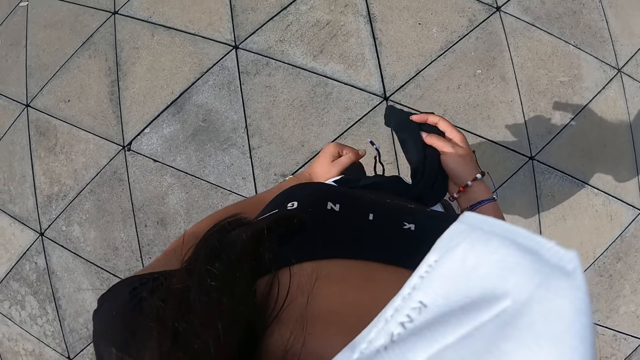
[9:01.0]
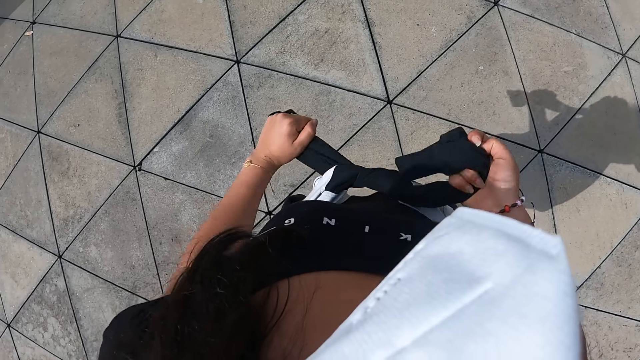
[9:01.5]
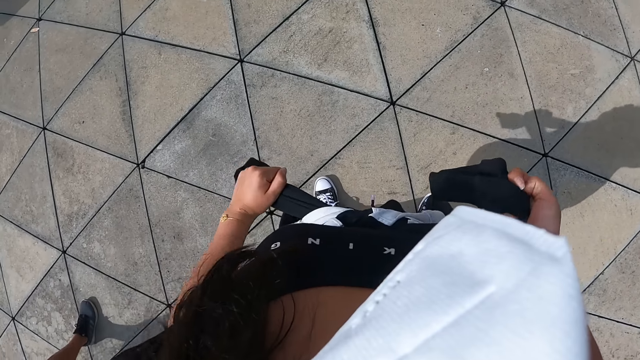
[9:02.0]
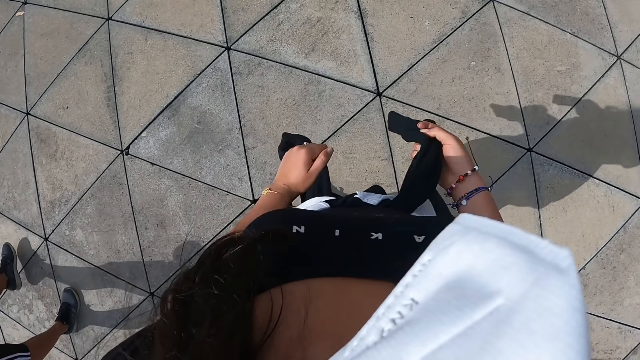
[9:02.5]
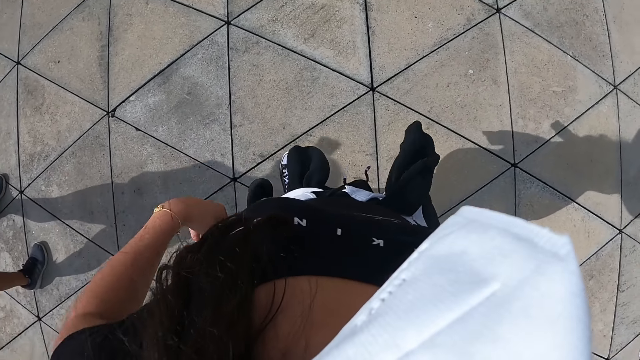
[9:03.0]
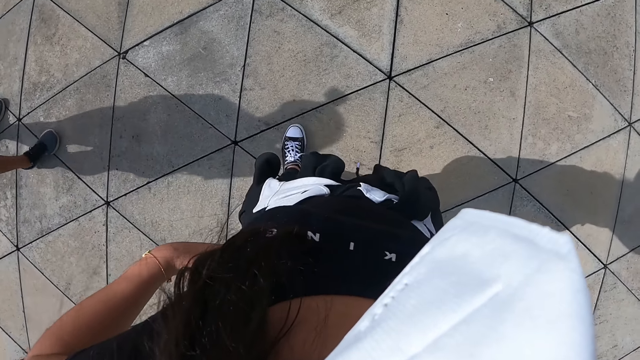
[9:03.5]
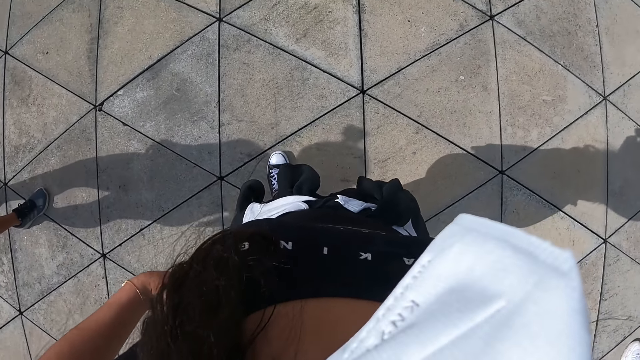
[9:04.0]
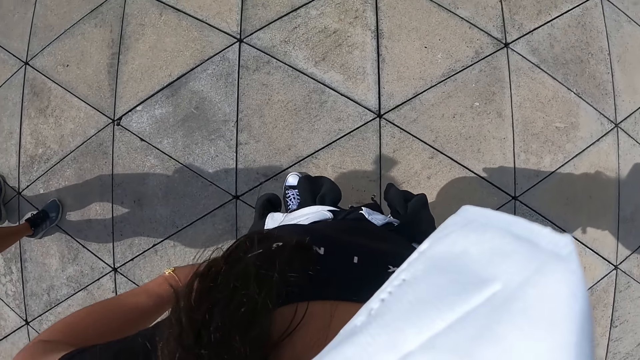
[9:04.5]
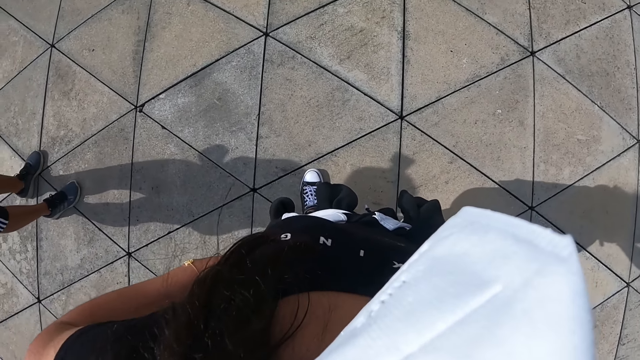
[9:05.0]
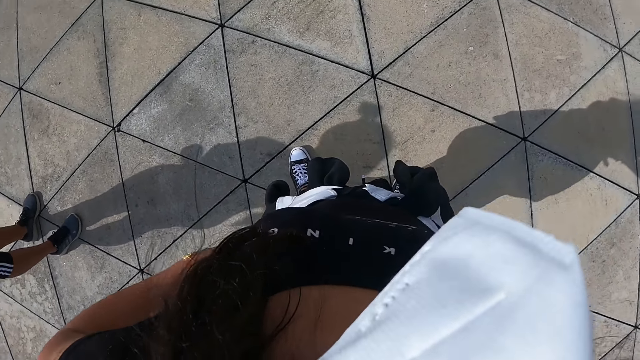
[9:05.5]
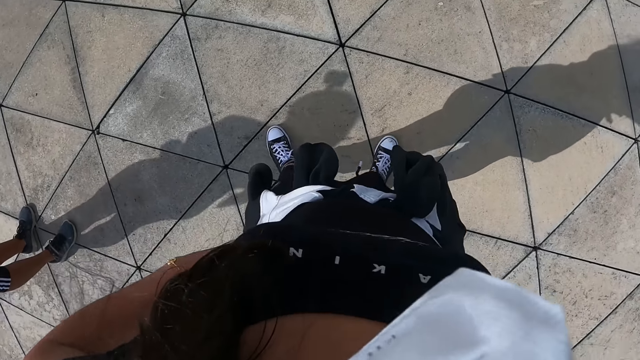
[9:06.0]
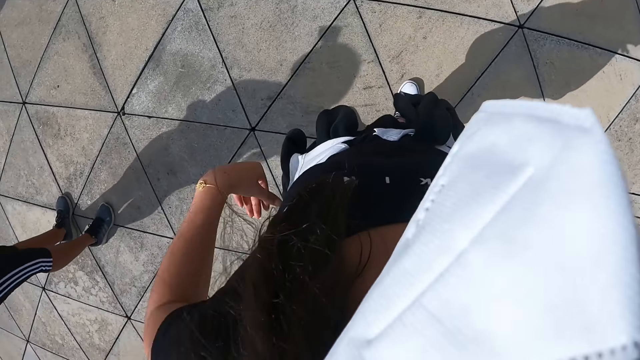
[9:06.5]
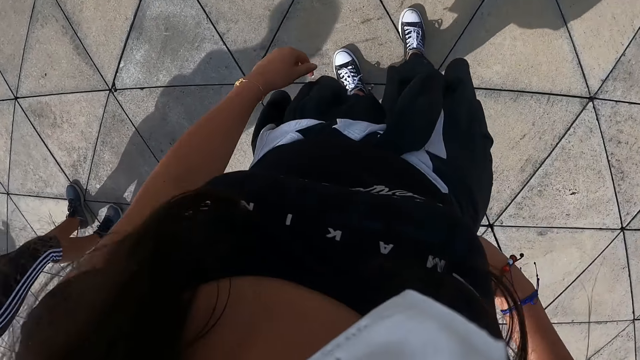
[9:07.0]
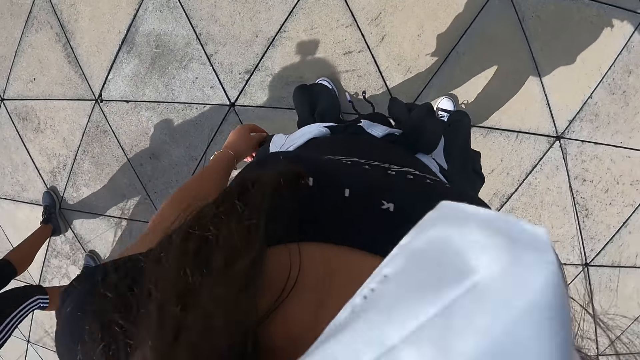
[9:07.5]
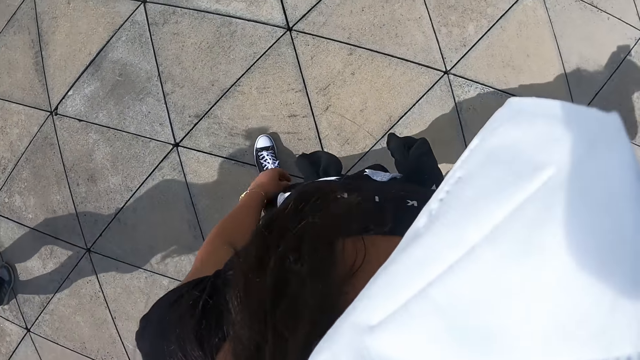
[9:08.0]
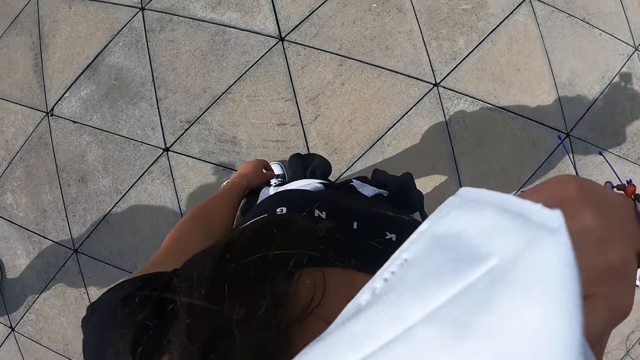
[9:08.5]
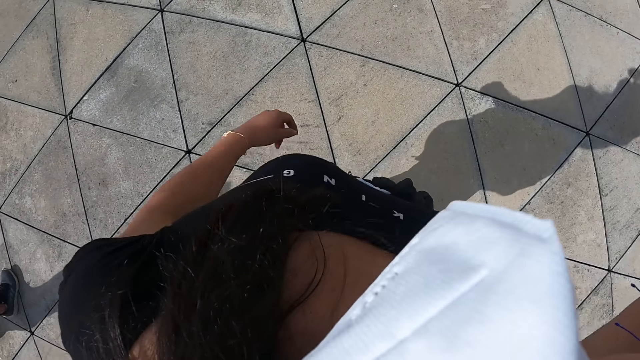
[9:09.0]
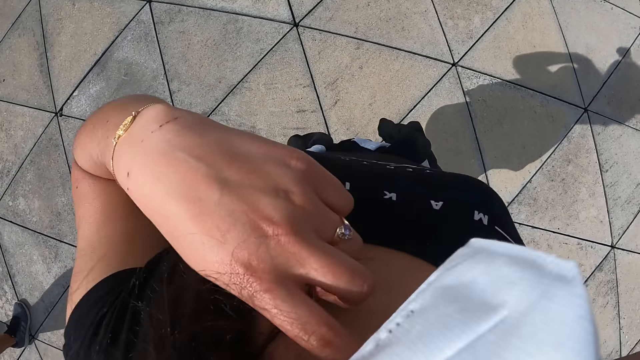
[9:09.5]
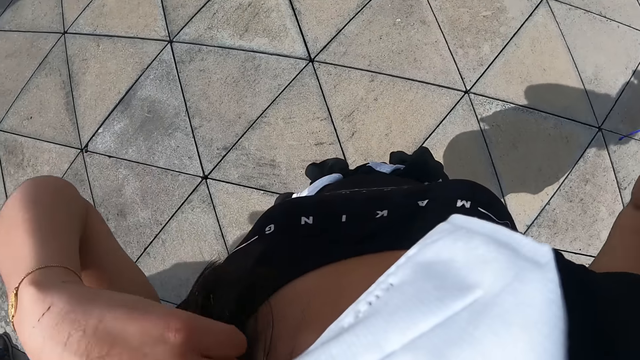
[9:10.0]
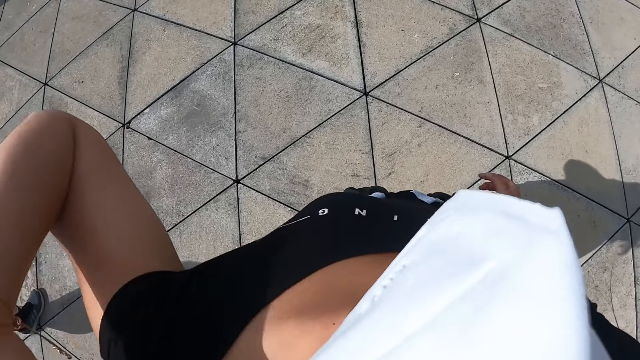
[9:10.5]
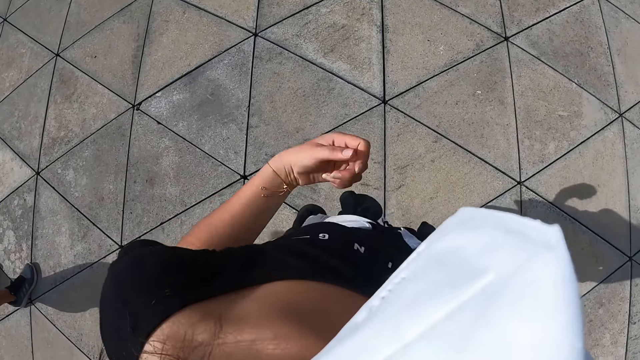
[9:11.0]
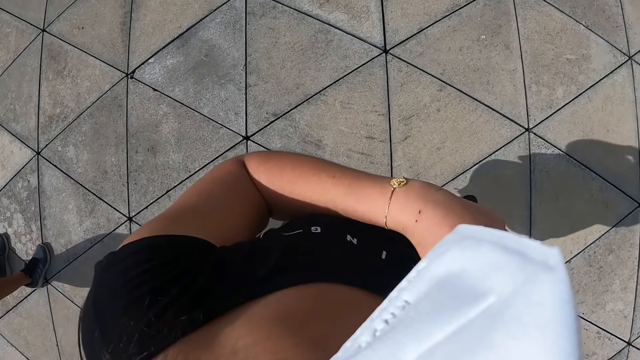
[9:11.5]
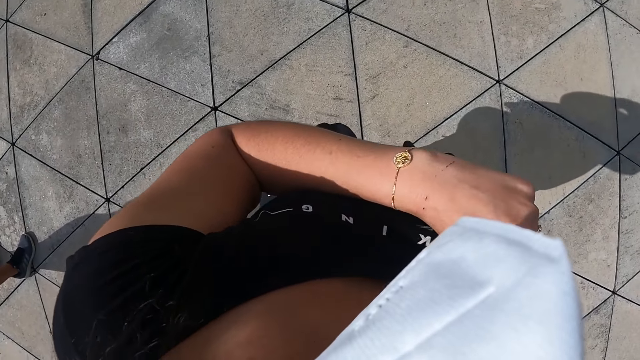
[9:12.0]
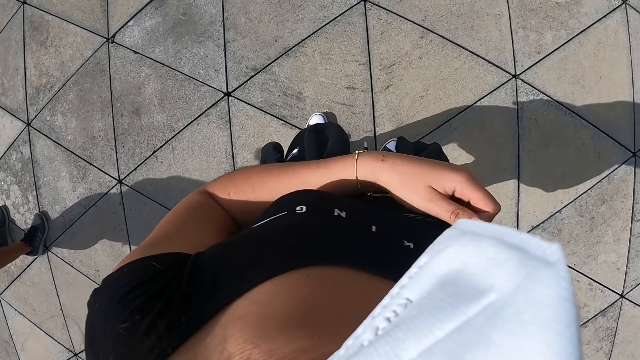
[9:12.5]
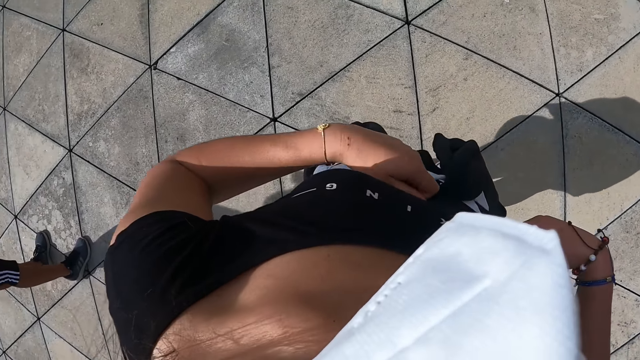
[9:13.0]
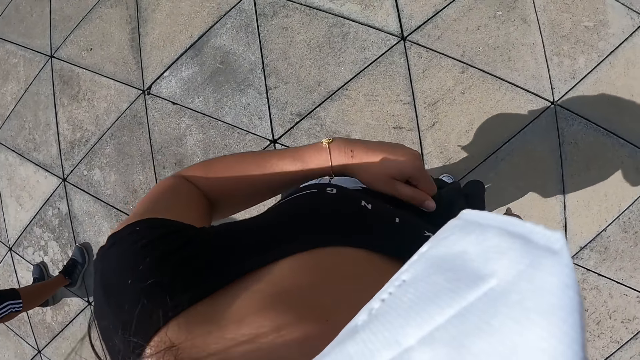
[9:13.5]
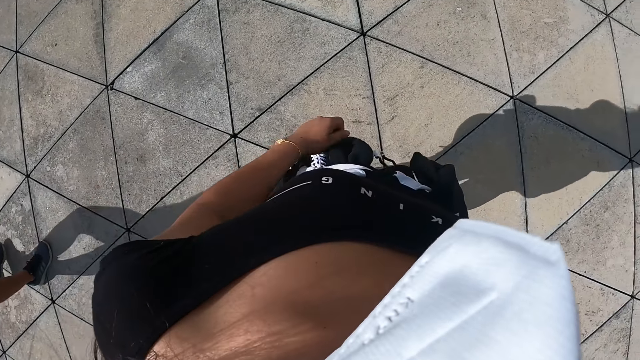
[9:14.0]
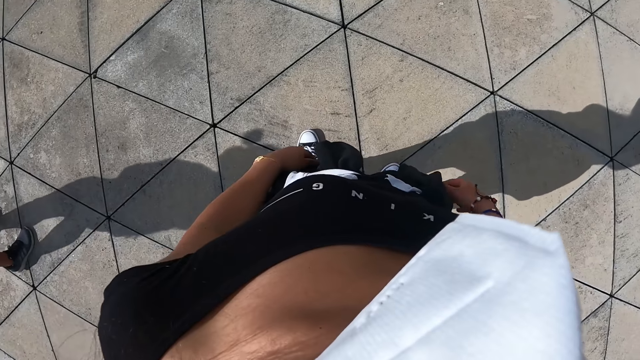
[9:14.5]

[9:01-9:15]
The camera wearer tightens the cloth with her hands. She adjusts the sweater around her waist. She stands on the pavement. She adjusts her hair with her right hand. She adjusts her hair with her left hand. She lowers her right hand. She adjusts her off-shoulder cloth with her left hand. She adjusts her off-shoulder cloth with her hands.

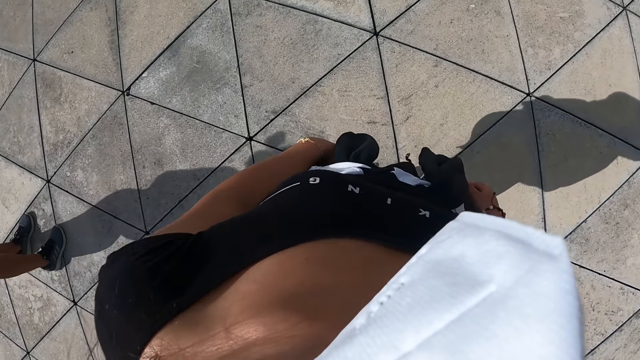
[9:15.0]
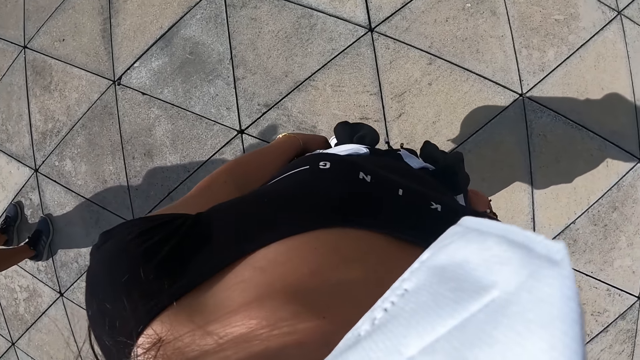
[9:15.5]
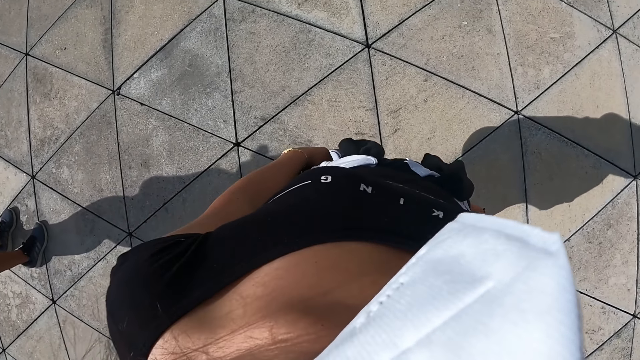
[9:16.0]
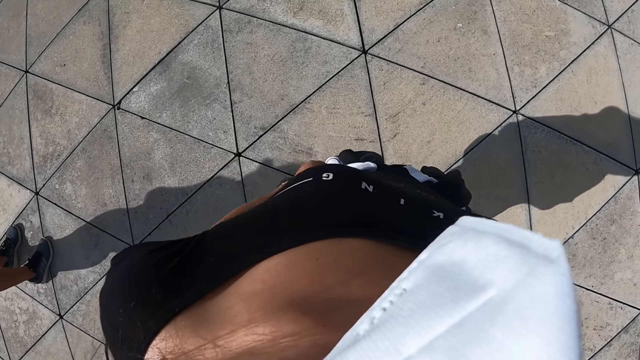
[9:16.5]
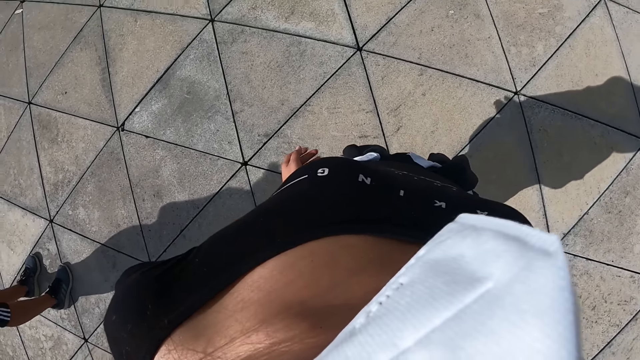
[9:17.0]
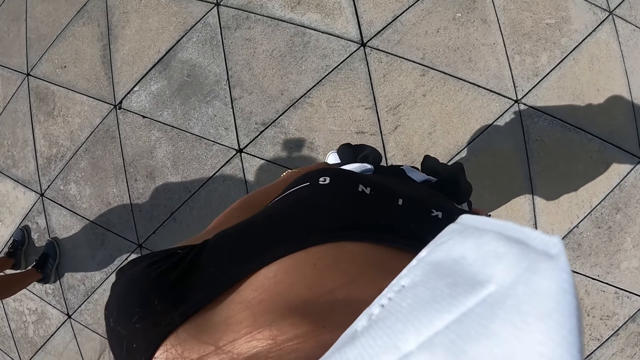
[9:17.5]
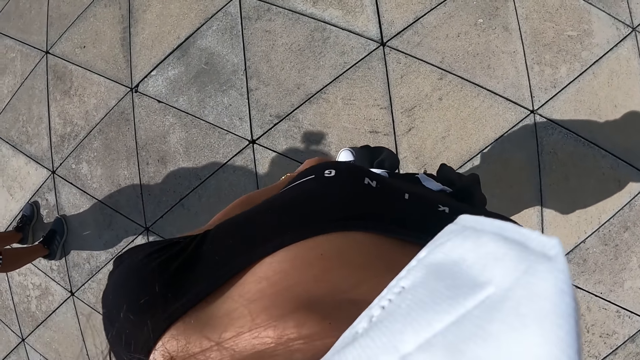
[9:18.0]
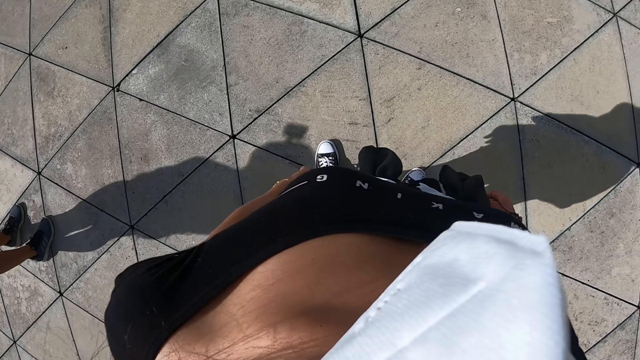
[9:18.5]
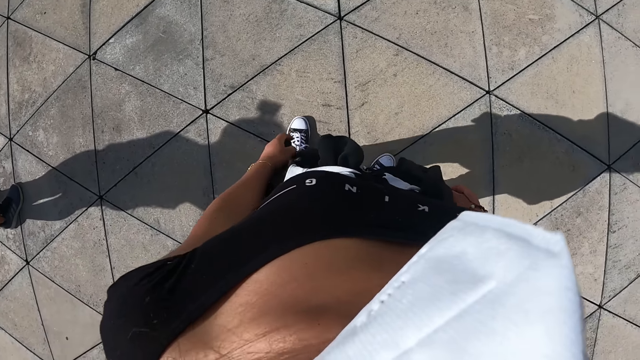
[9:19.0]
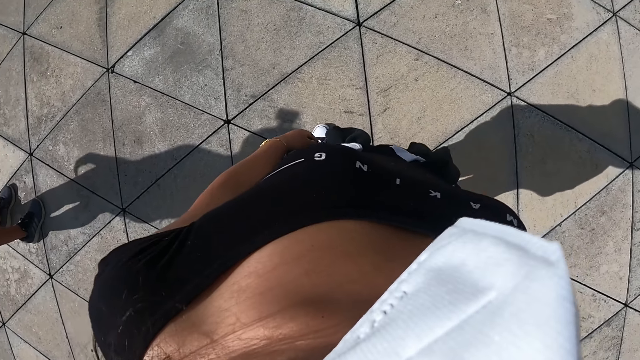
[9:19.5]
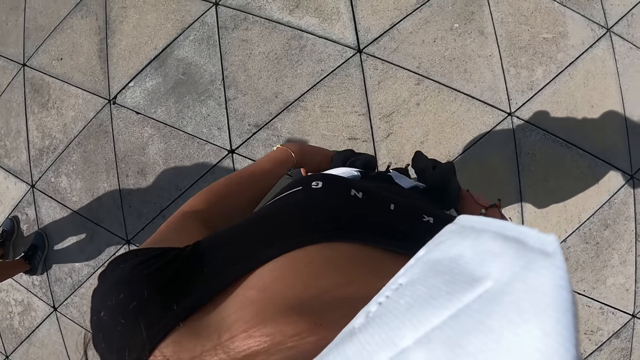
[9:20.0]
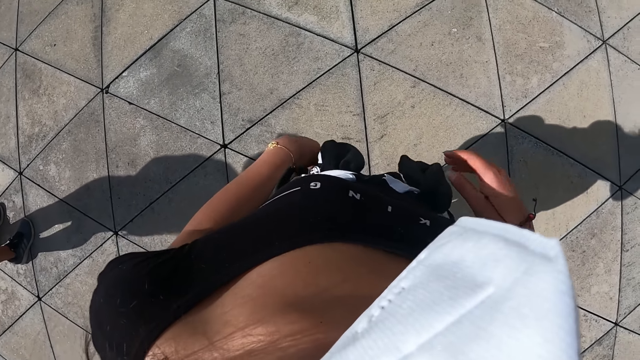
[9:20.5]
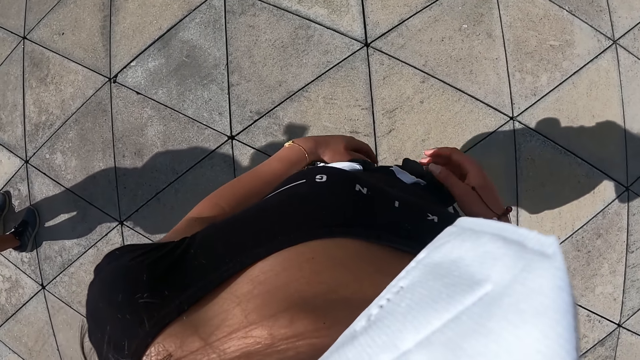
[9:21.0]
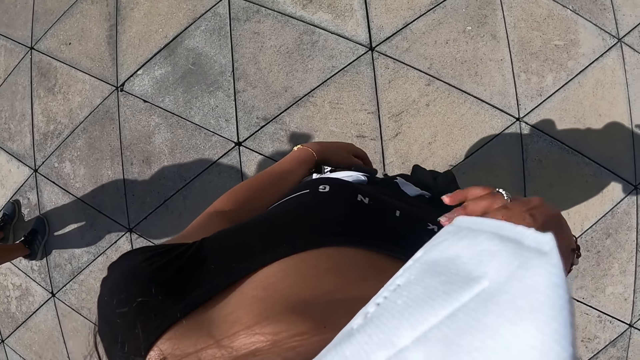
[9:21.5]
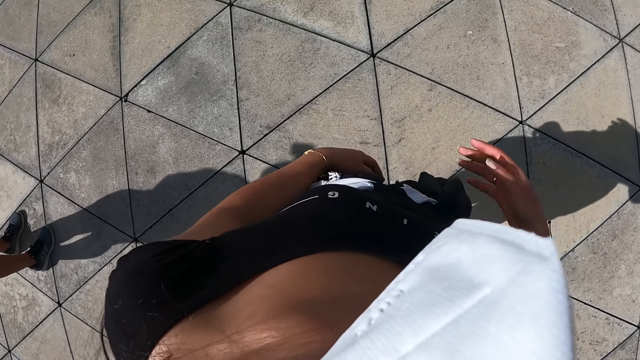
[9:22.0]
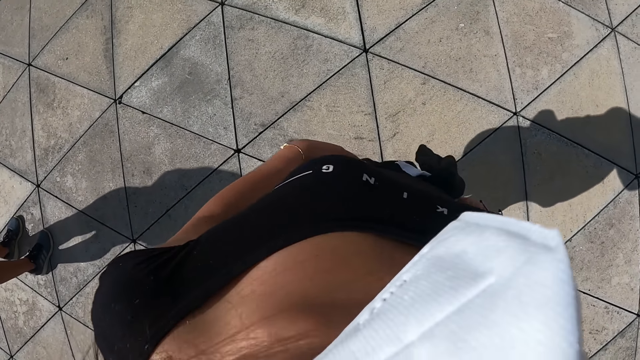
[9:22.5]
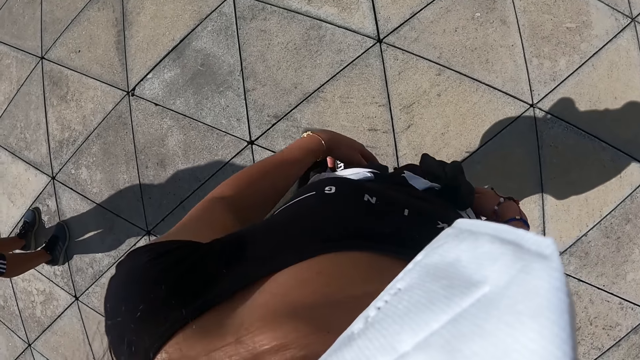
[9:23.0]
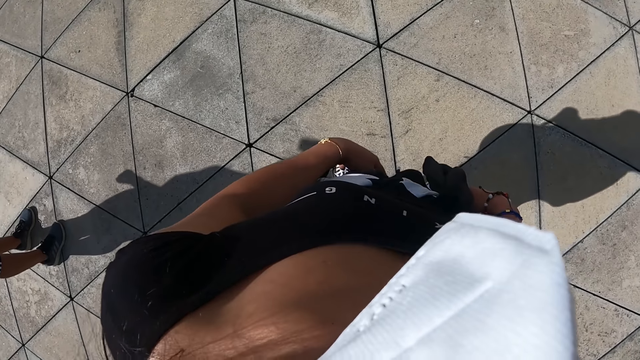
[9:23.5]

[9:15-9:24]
The camera wearer looks around.
